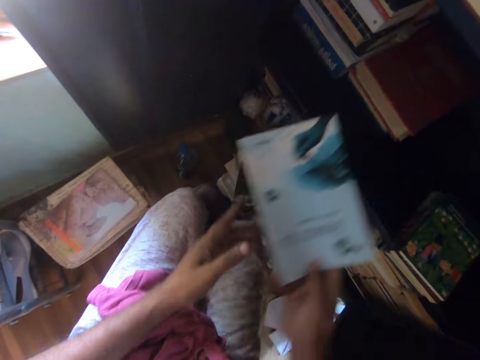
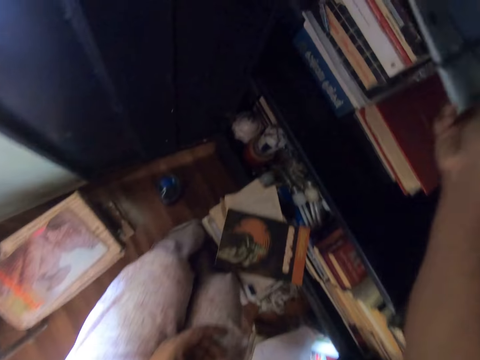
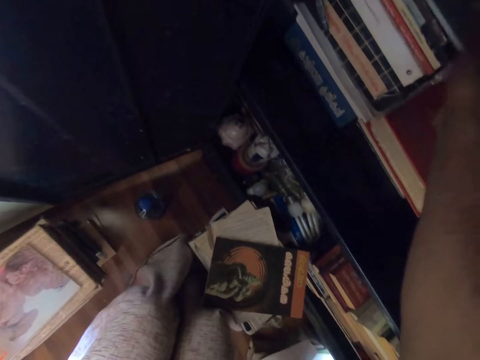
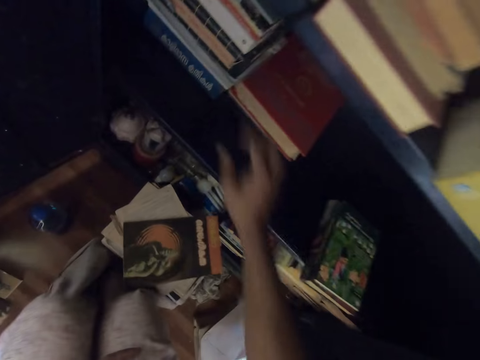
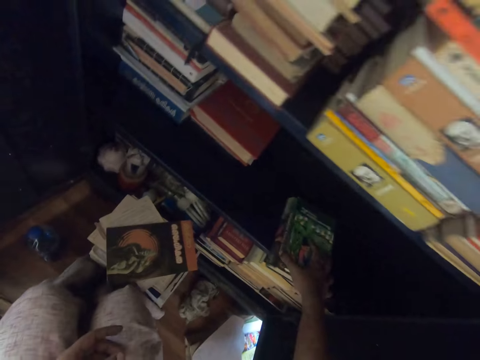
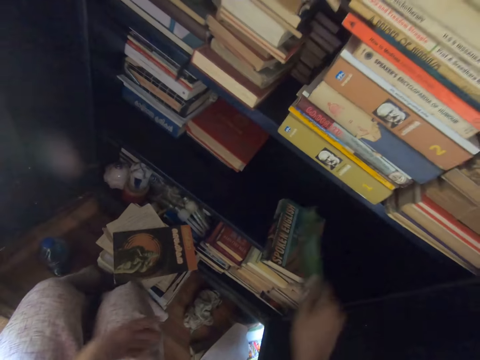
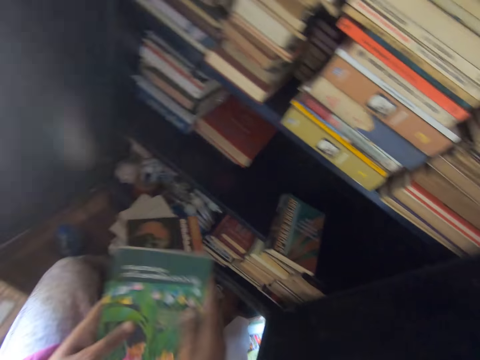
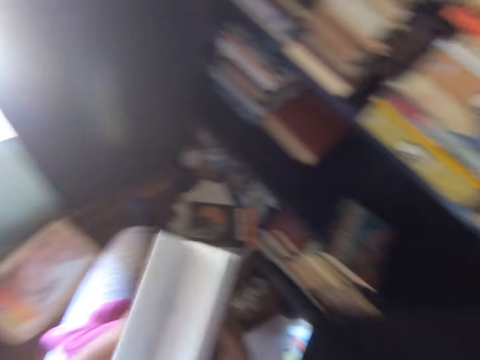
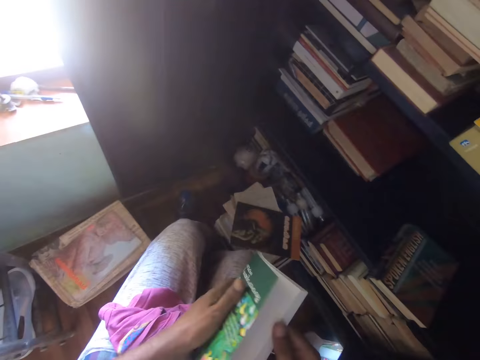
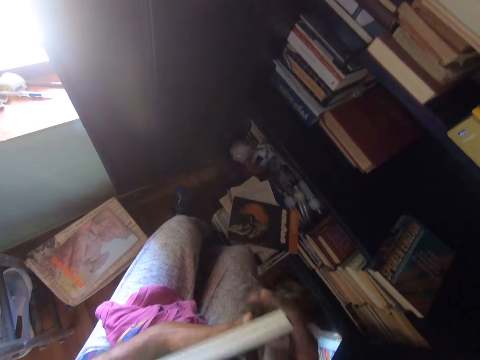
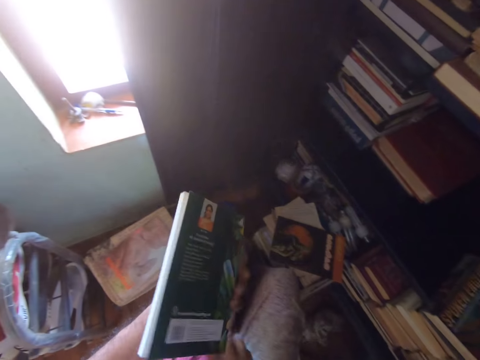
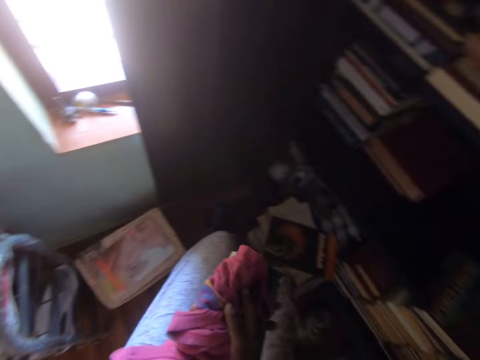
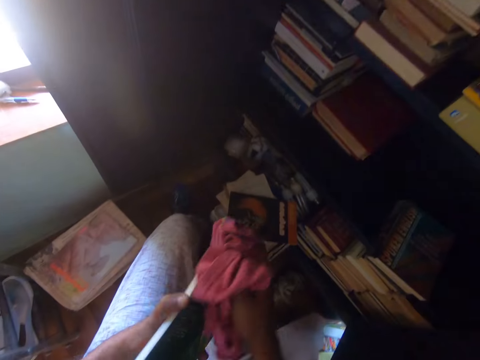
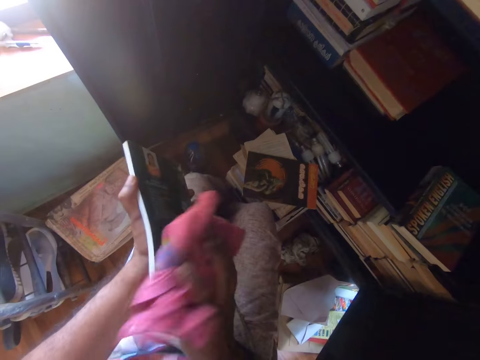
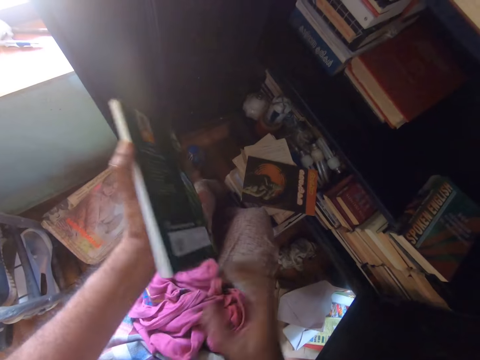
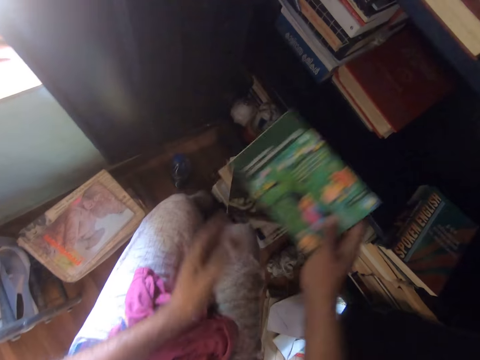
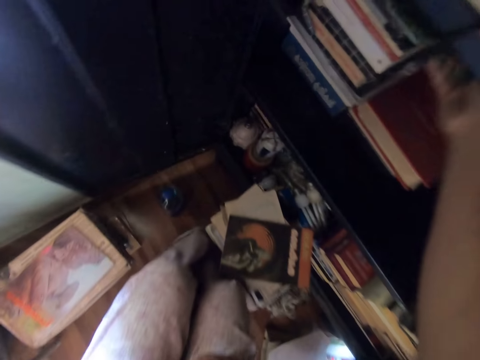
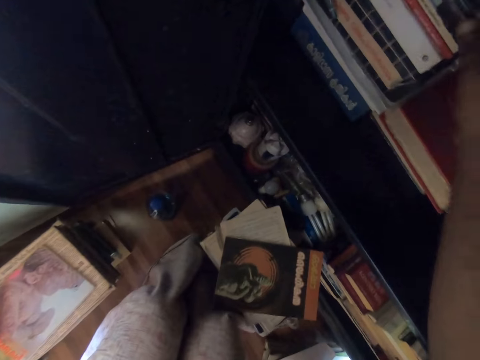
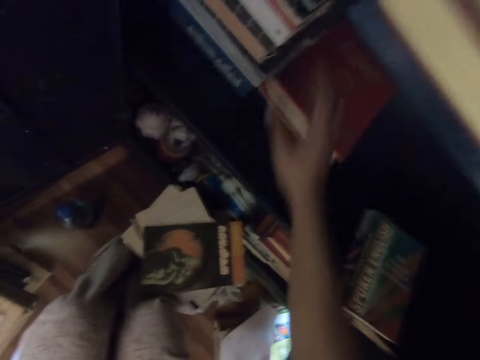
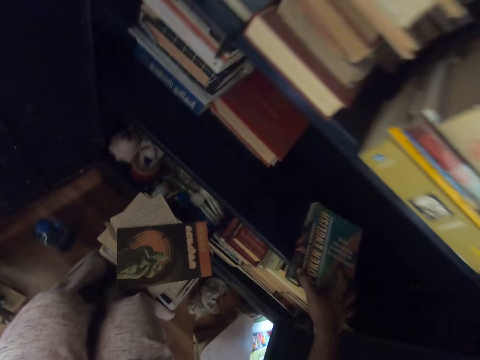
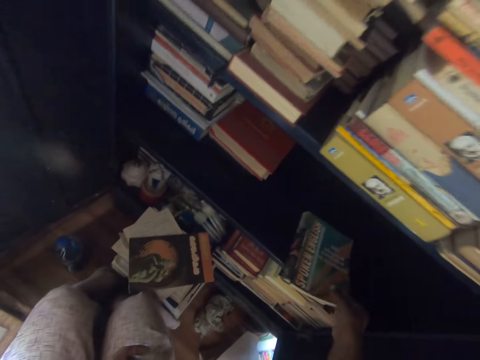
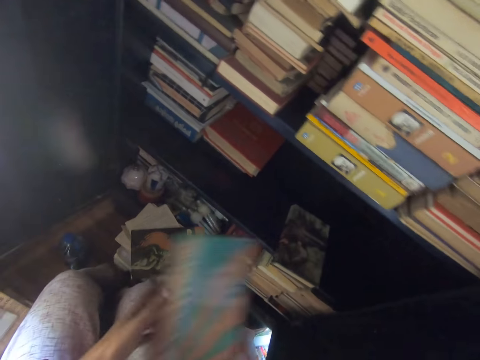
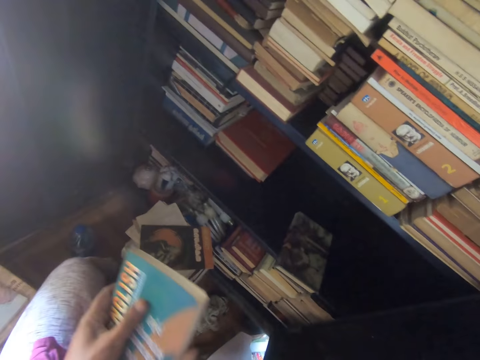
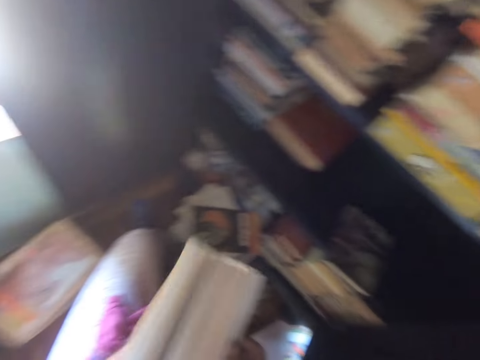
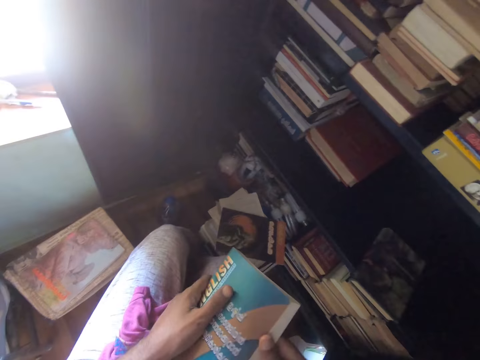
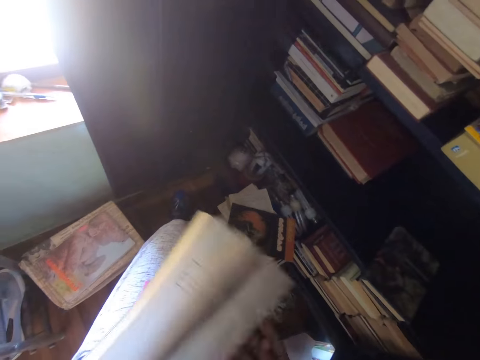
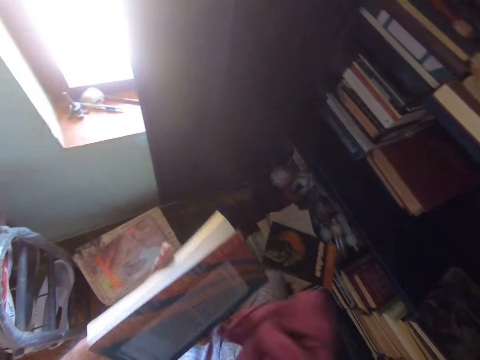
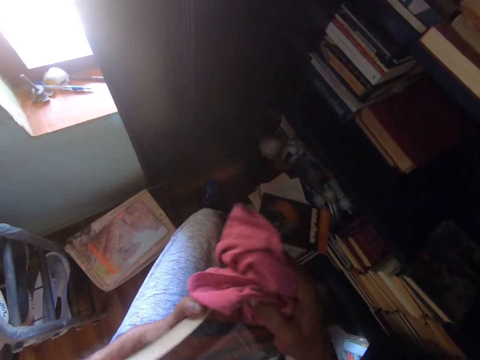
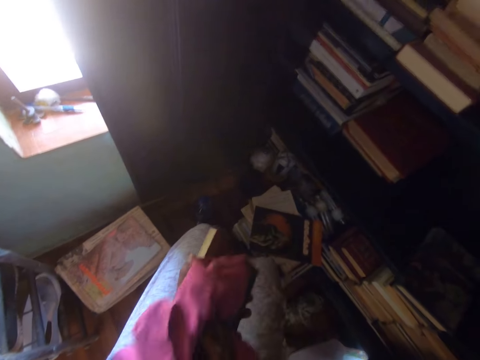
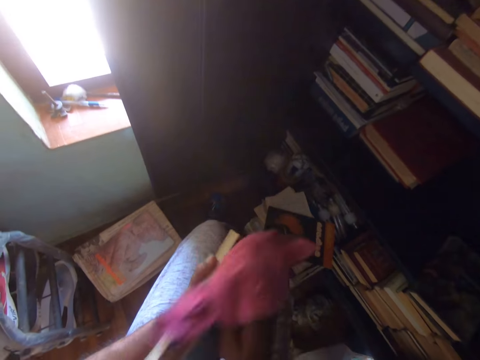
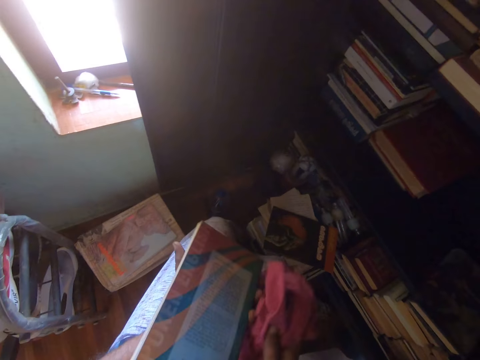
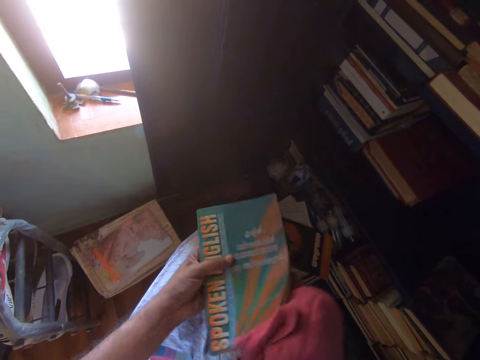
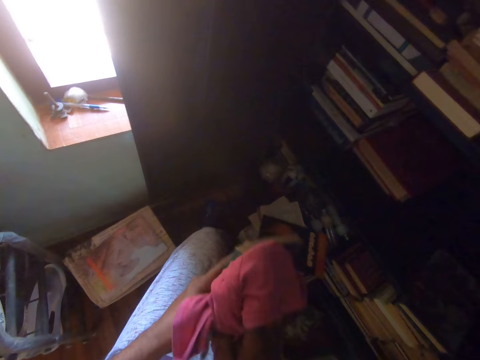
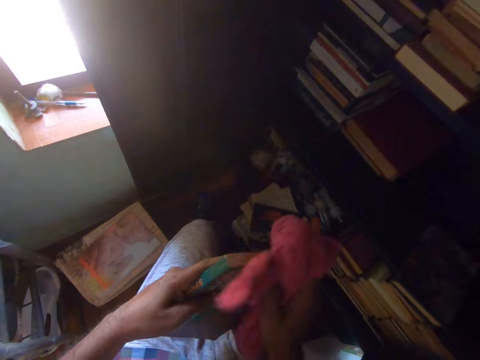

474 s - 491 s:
The camera wearer puts a book in the bookshelf. They pick up a book, open the pages of the book and pick up a towel. They wipe the book with a piece of cloth. They put the towel on the lap and put the book in the bookshelf. They pick up a book and open the pages of the book. They wipe the book with the towel.

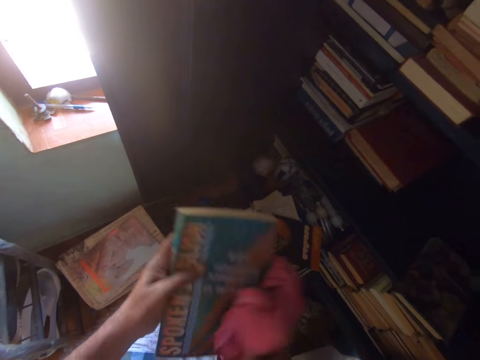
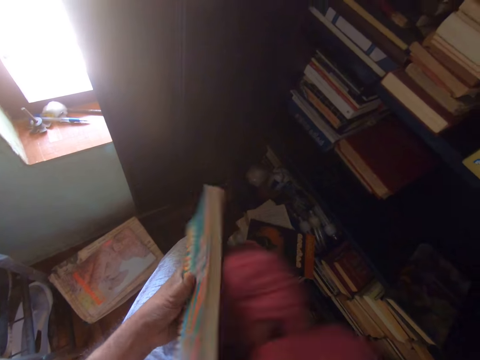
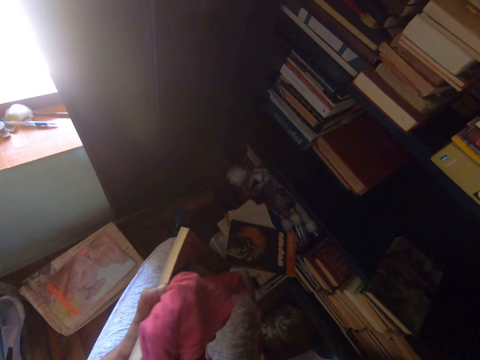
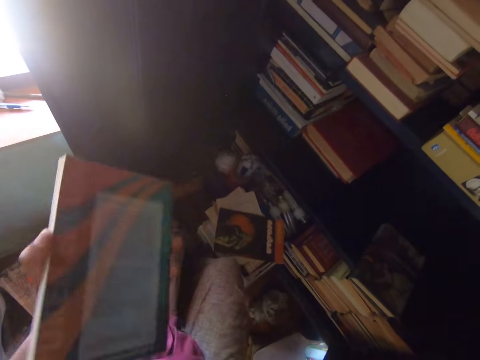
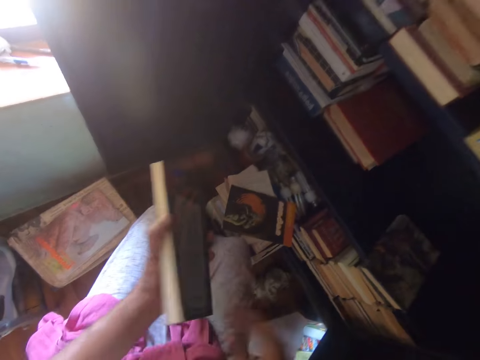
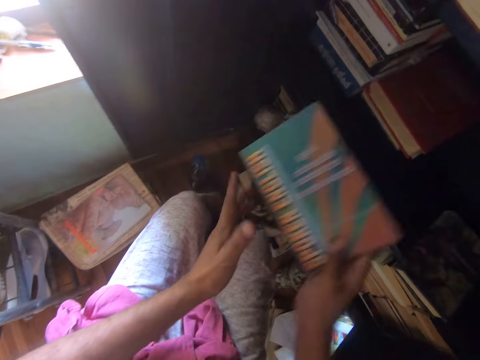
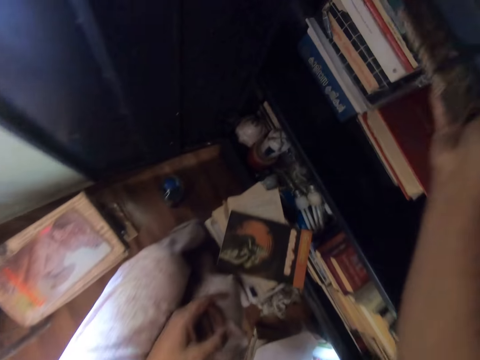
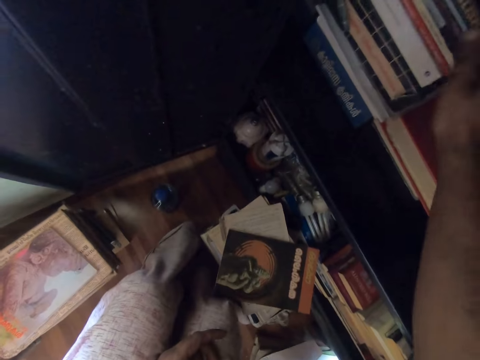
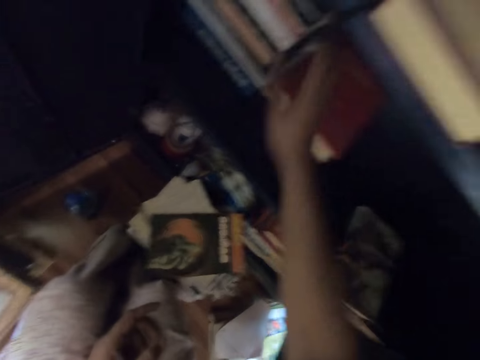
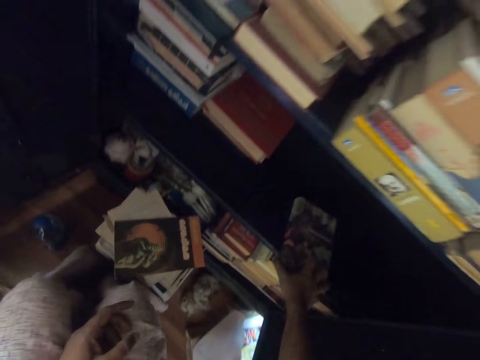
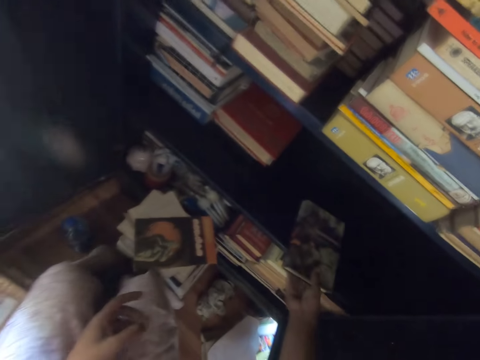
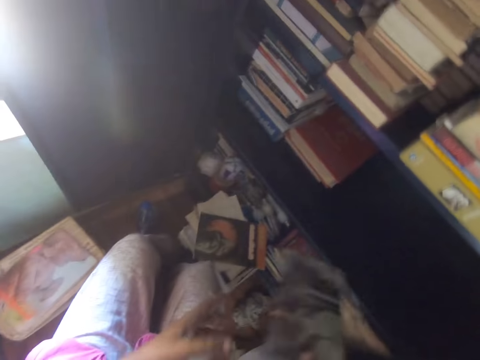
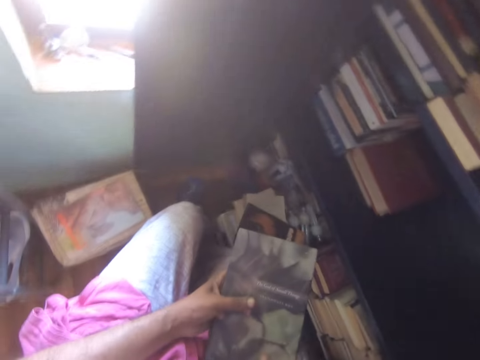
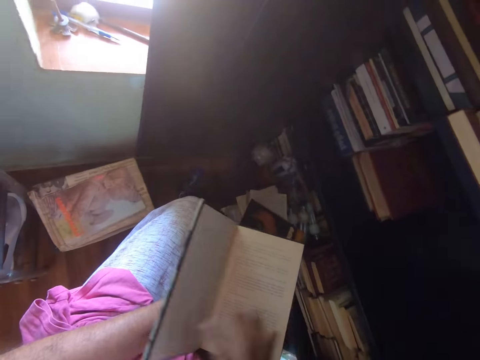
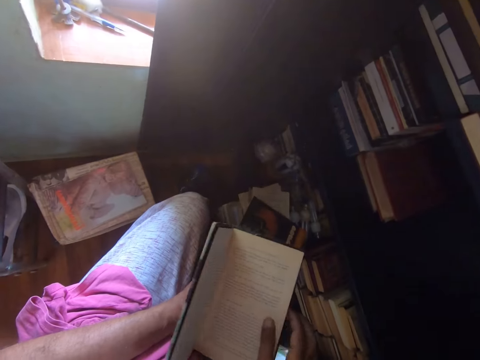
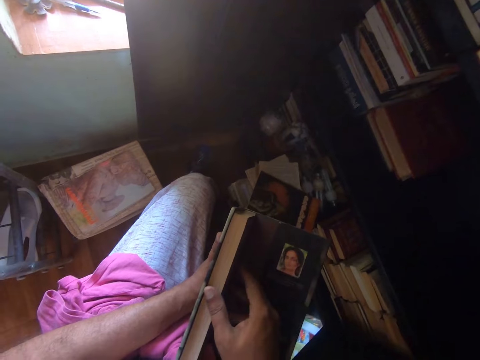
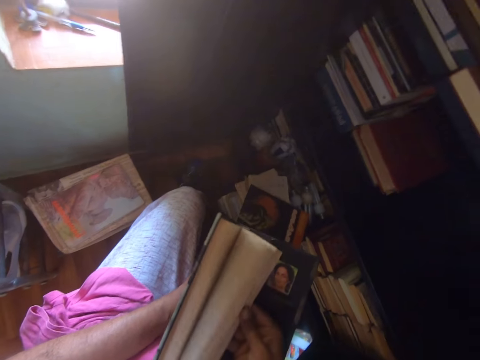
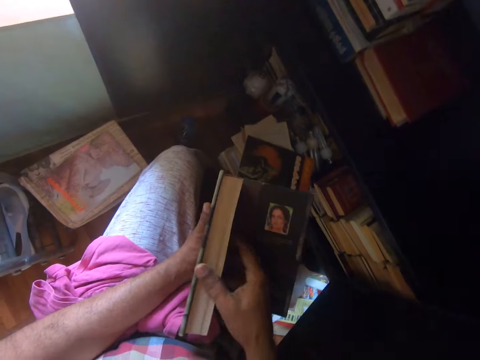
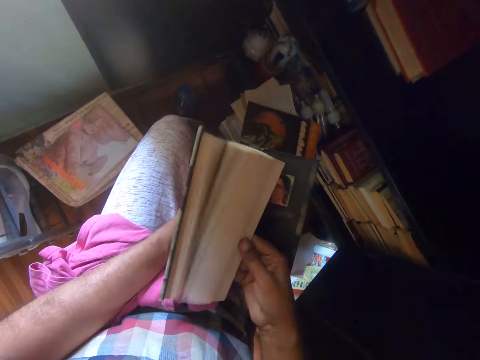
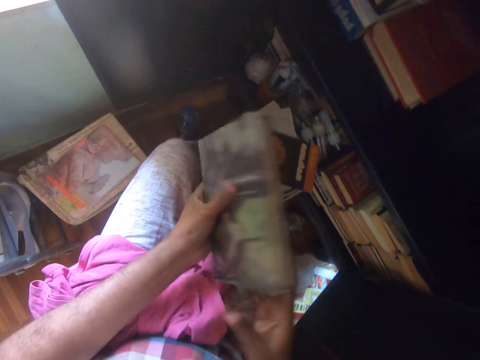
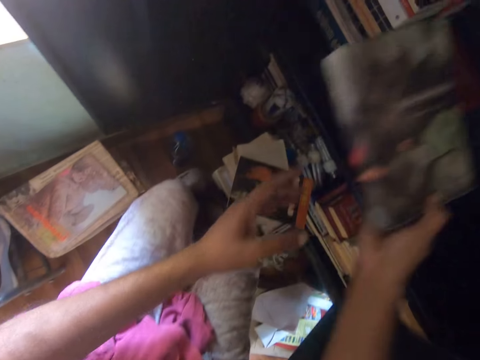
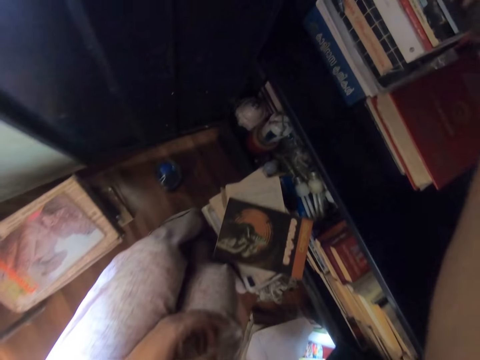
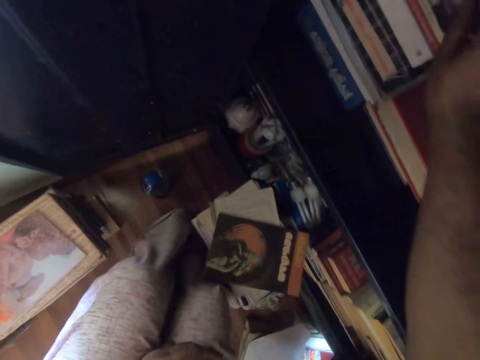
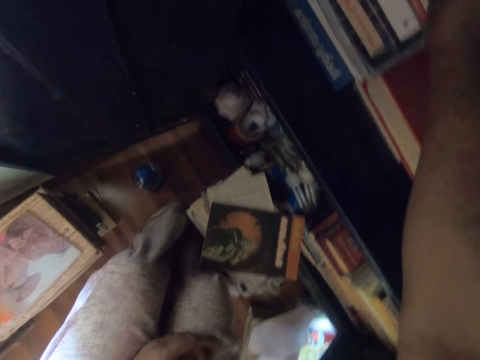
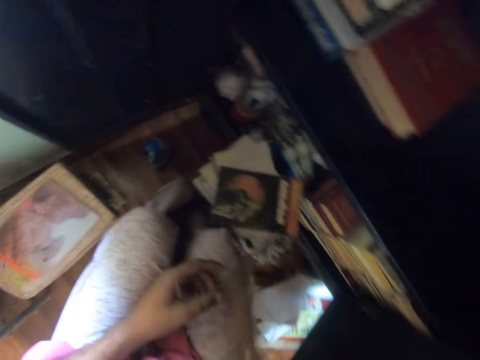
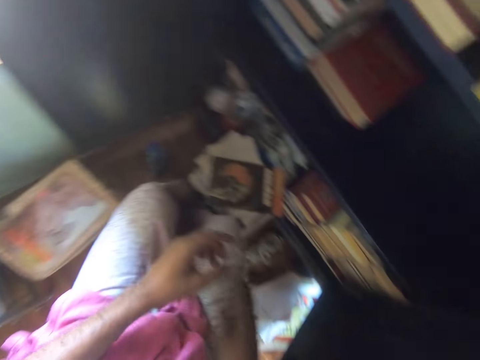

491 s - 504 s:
The camera wearer puts the towel on the lap. They take a book with the right hand and put the book in the bookshelf. They pick up a book and open the pages of the book. They put the book in the bookshelf.
